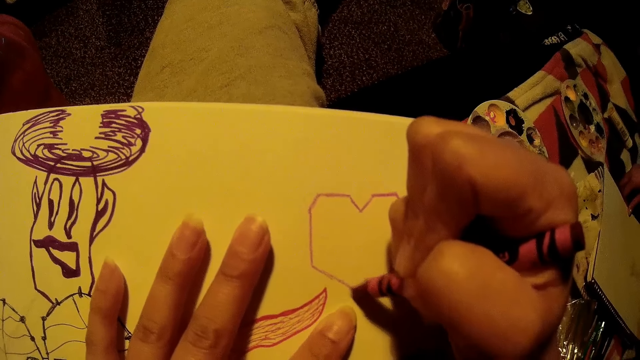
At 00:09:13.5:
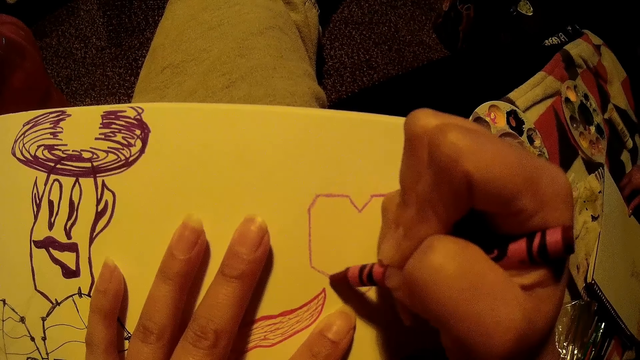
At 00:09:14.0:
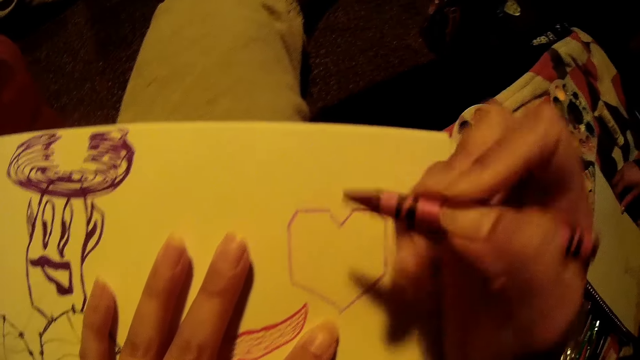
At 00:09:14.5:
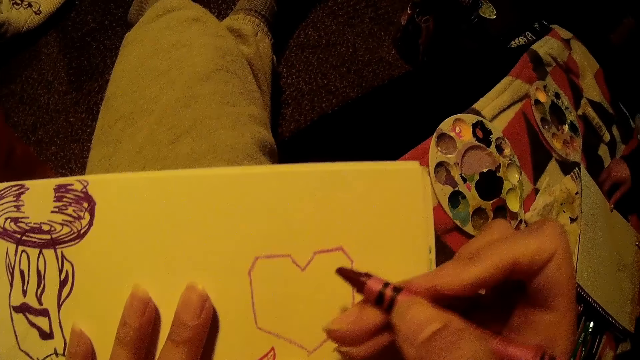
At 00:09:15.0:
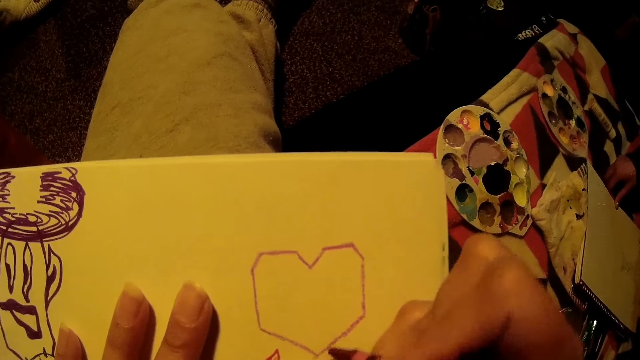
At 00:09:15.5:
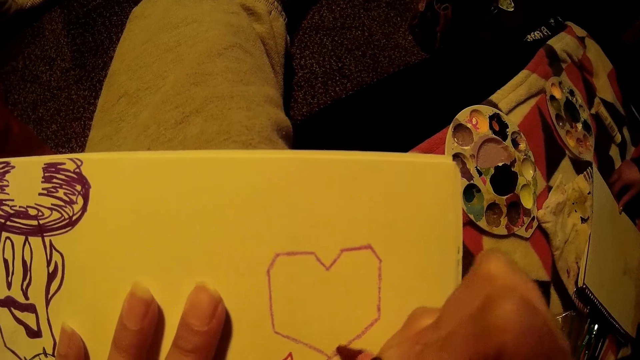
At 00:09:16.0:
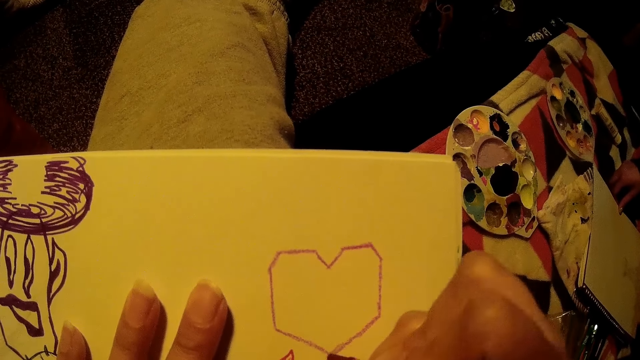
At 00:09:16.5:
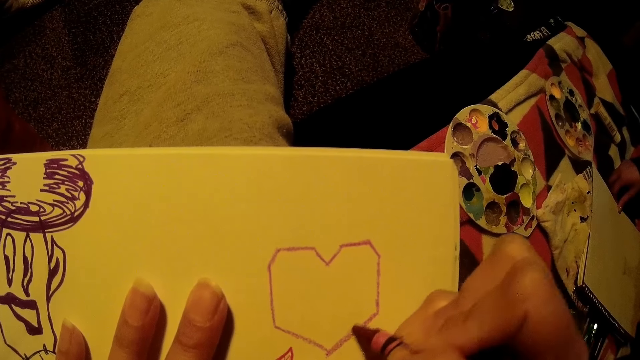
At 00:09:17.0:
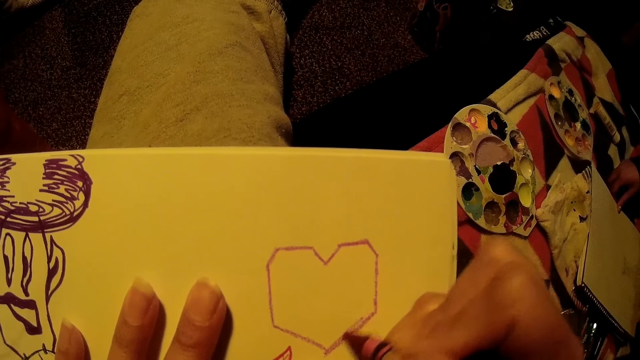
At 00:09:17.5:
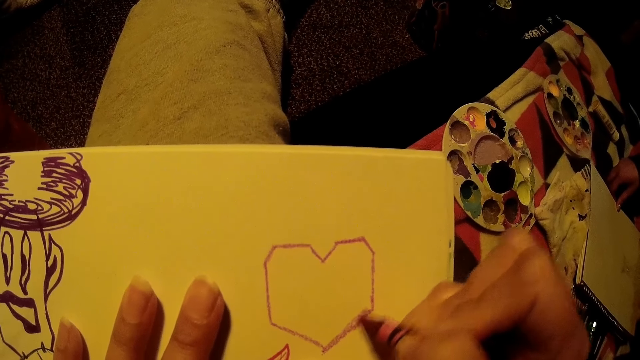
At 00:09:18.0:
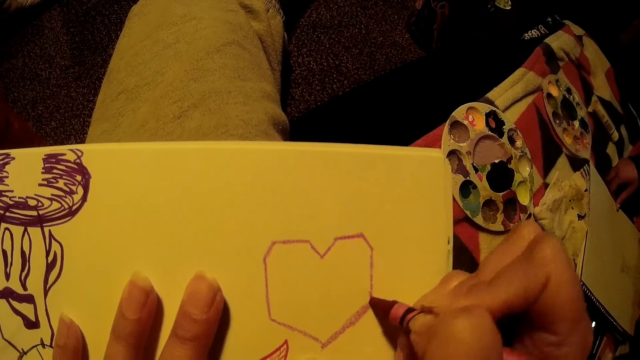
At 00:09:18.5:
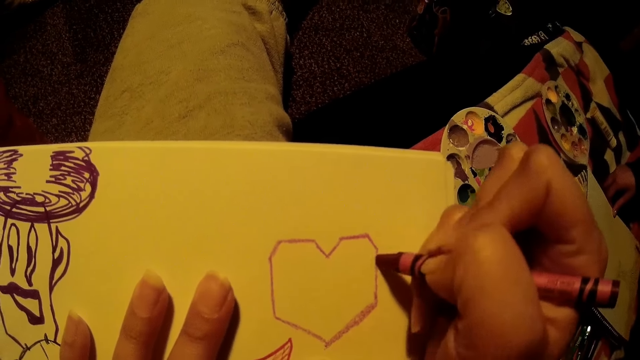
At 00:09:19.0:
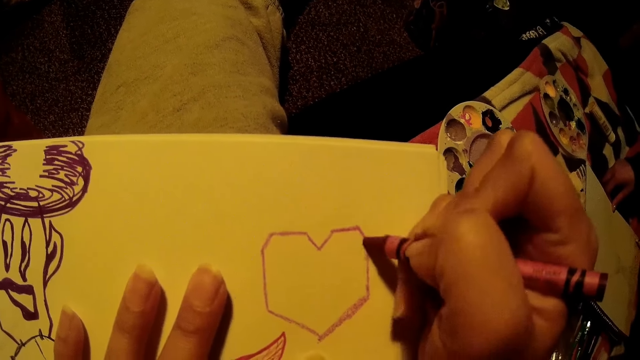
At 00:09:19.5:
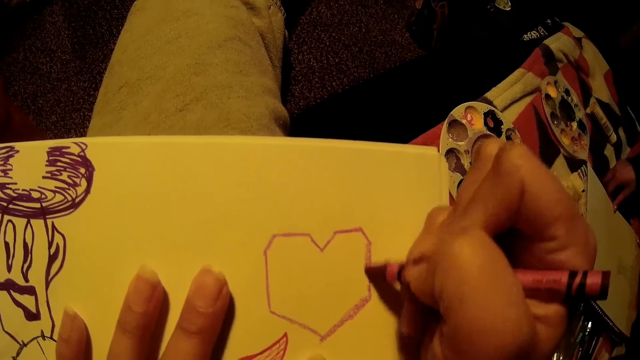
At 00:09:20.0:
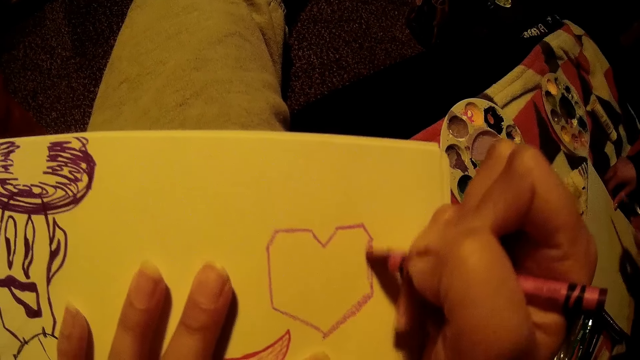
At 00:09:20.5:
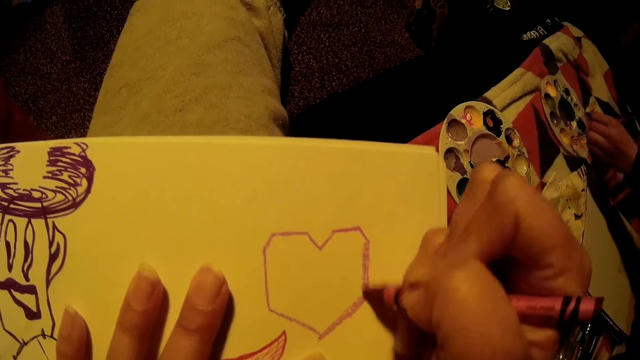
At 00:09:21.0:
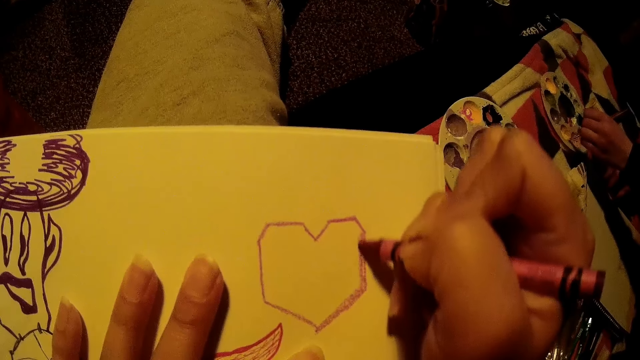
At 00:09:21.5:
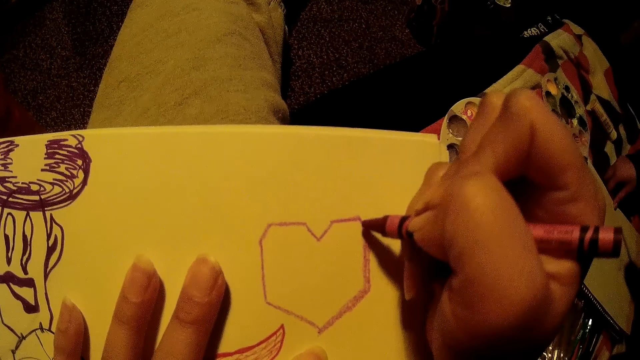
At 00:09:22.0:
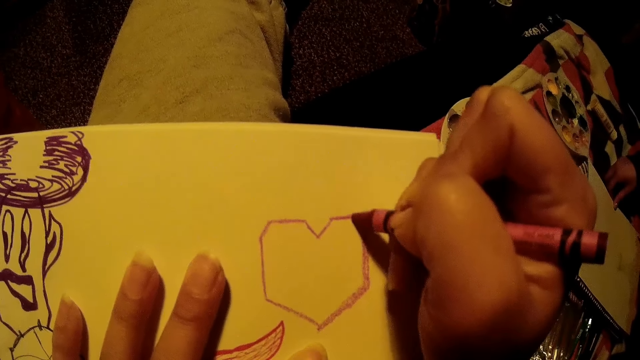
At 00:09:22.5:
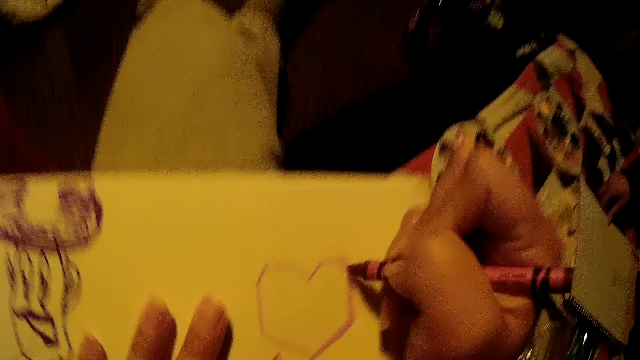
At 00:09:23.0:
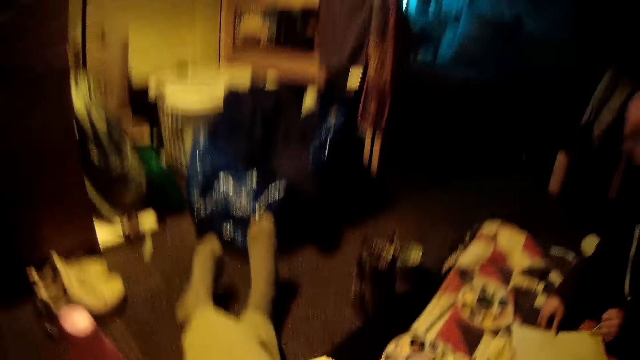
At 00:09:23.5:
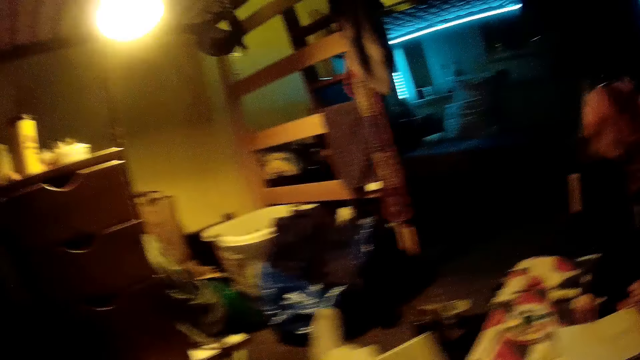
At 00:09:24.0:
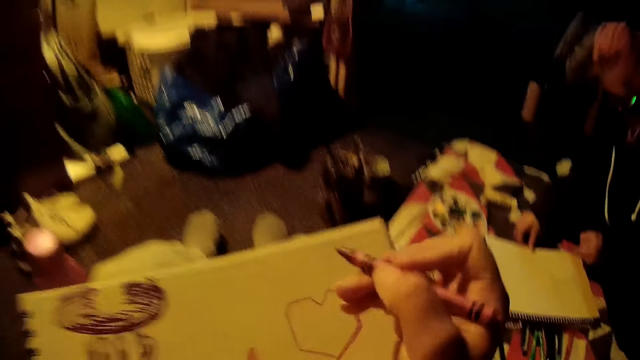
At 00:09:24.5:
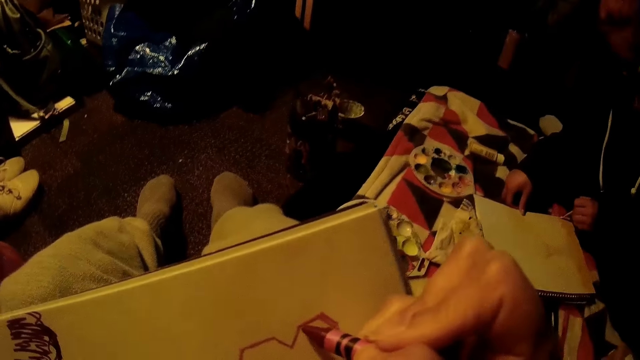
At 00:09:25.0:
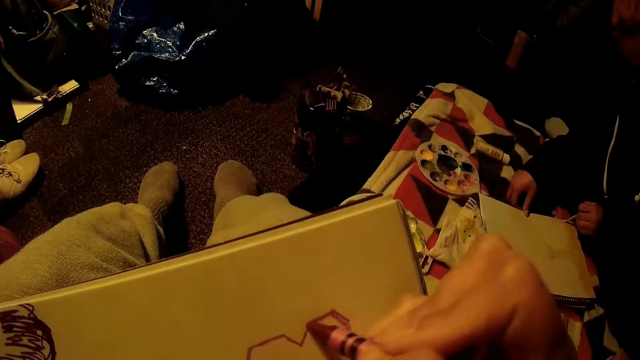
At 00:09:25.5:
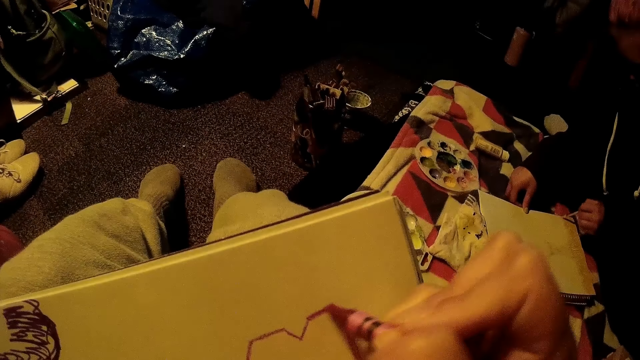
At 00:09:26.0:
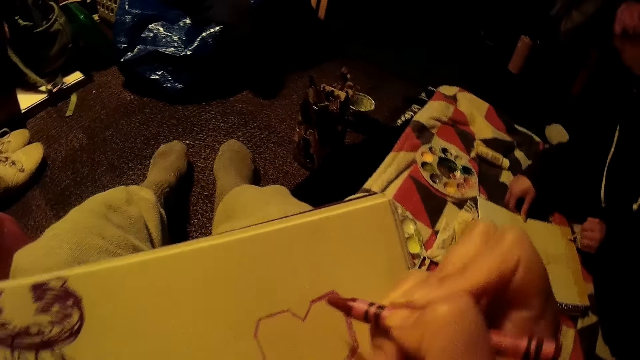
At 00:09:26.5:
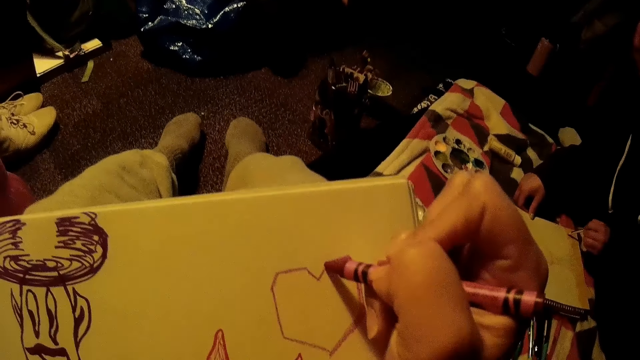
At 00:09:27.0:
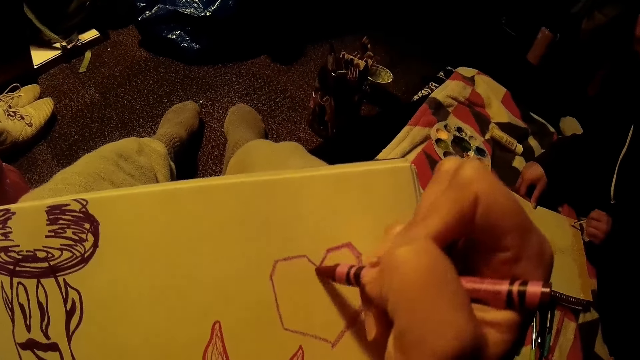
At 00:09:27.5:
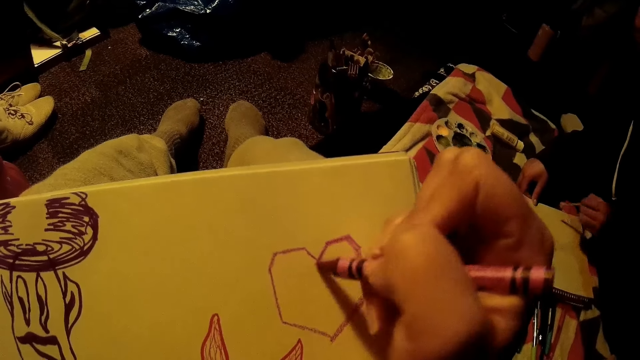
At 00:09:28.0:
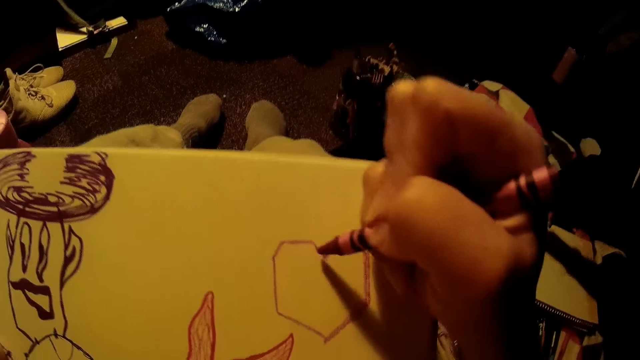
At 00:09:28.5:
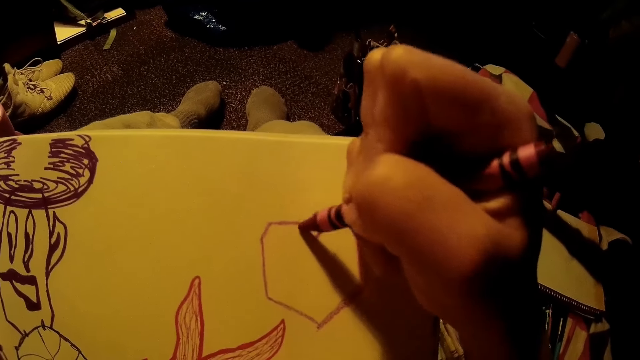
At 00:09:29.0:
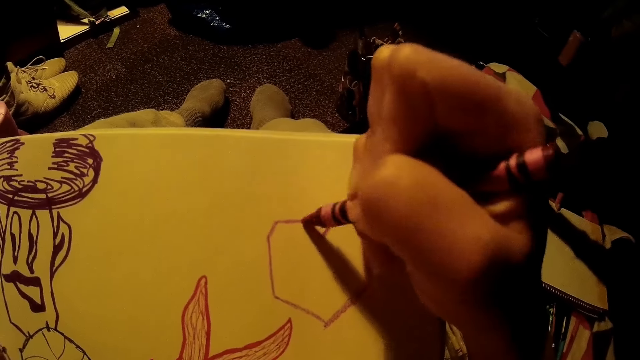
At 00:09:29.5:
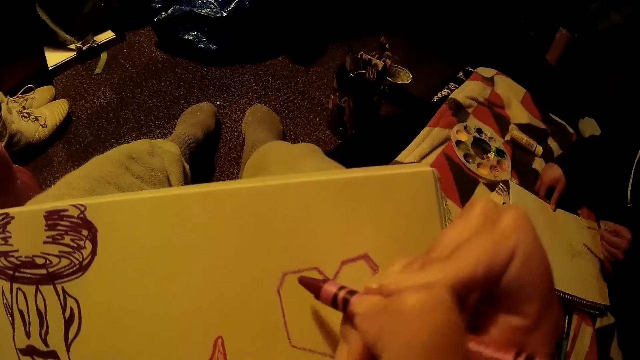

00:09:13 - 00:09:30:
The girl dips the paint brush into the paint mixture on the bed. The girl removes the brush from the paint. She paints on a paper with the paint brush. The camera wearer folds her knees. The girl paints on the sketchpad.

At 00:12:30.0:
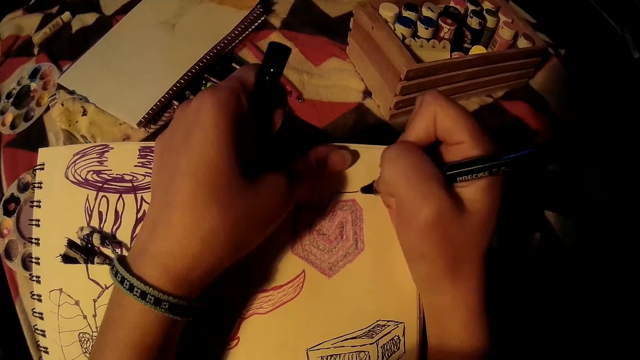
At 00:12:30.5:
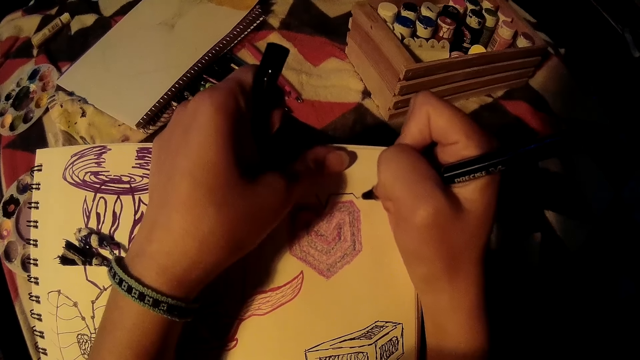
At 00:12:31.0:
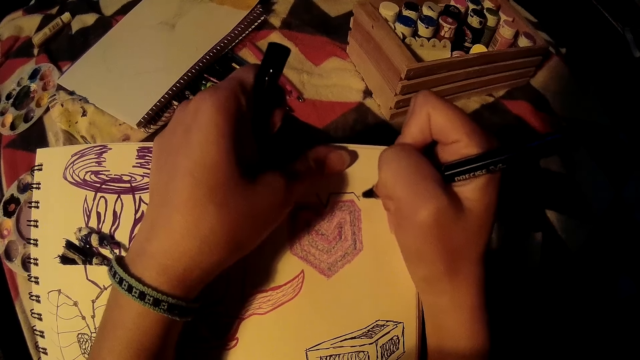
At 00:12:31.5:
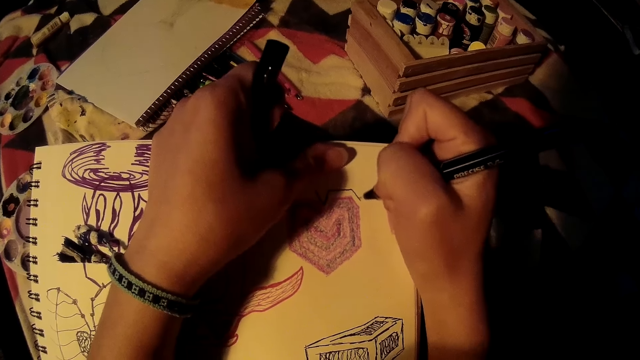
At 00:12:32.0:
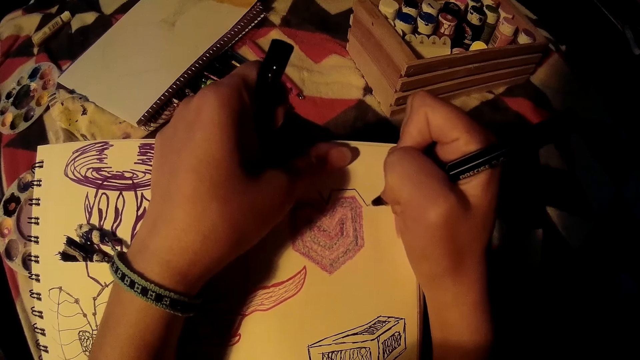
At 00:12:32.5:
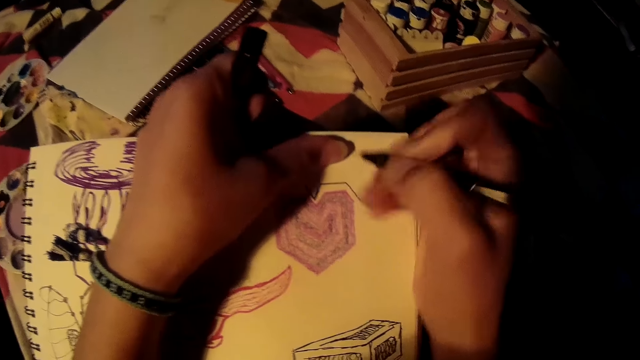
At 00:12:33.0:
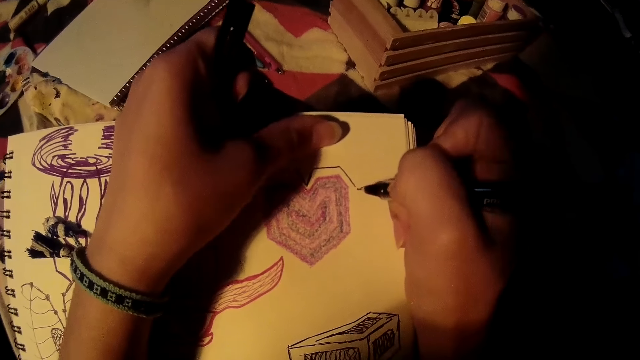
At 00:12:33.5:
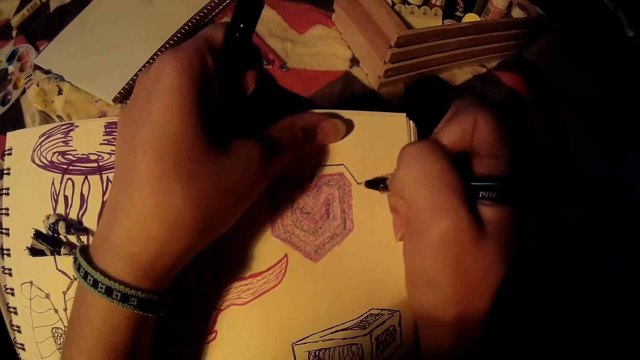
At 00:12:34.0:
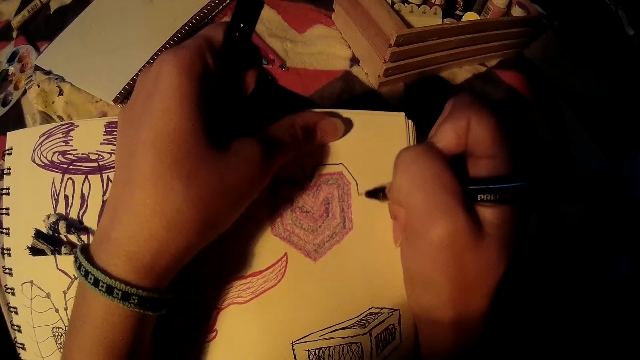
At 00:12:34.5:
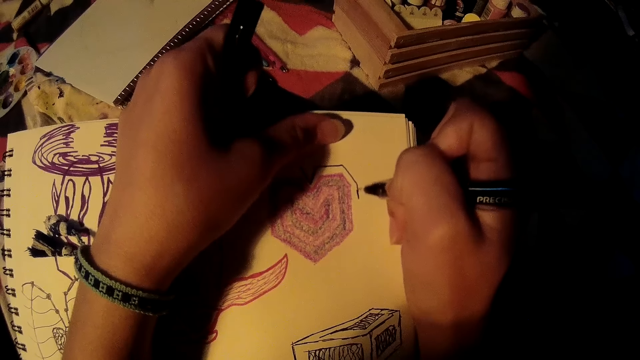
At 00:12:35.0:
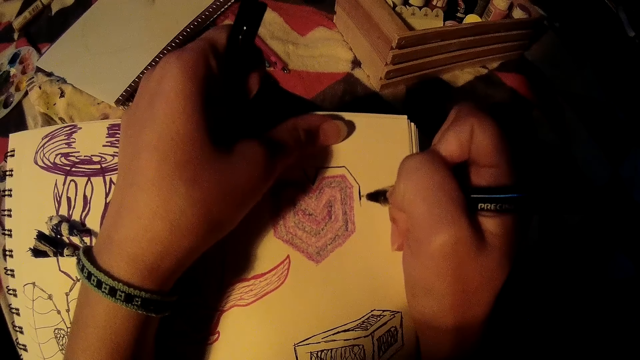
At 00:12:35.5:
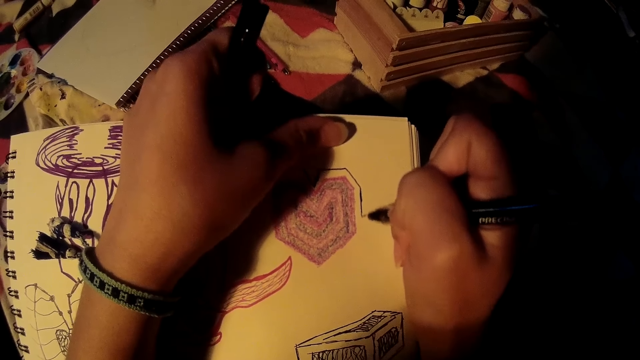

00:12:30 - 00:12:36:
The camera wearer draws on the sketchpad.
